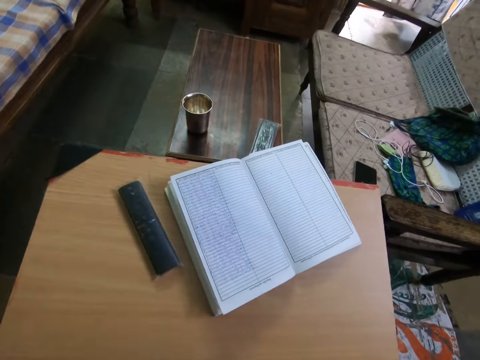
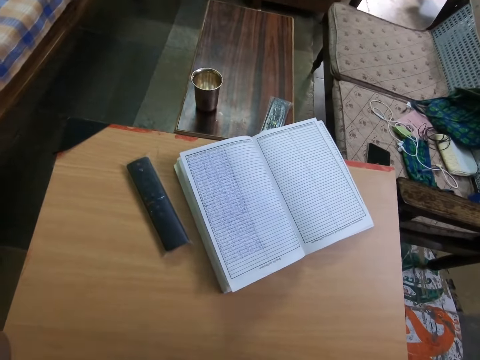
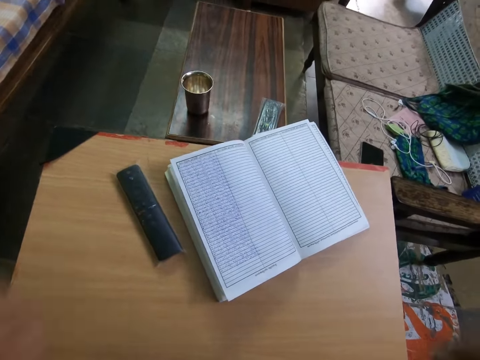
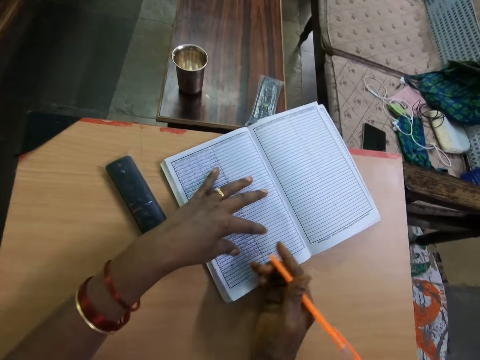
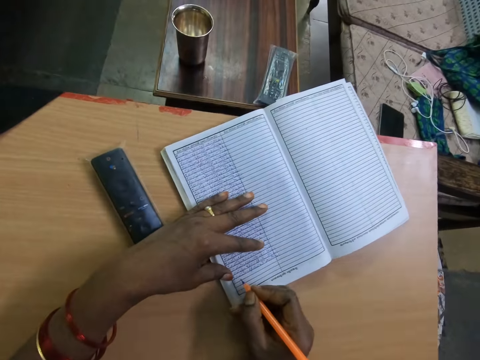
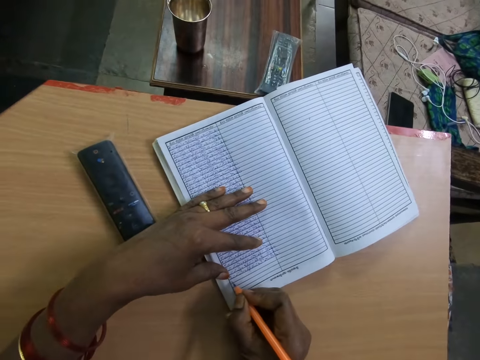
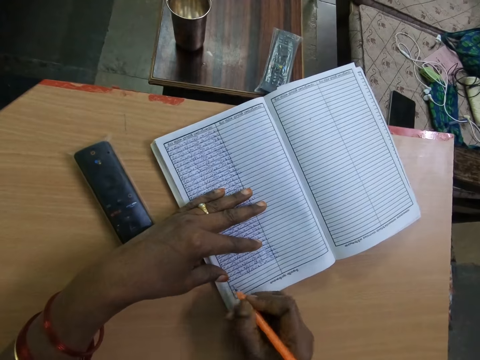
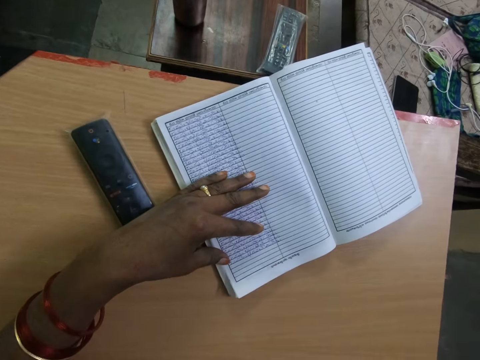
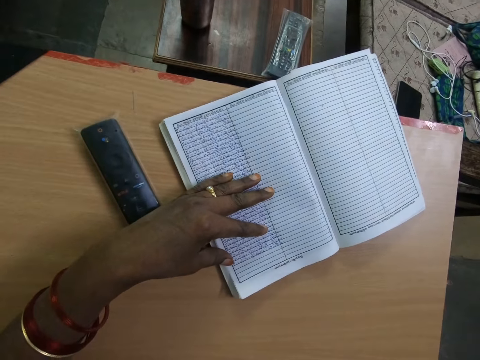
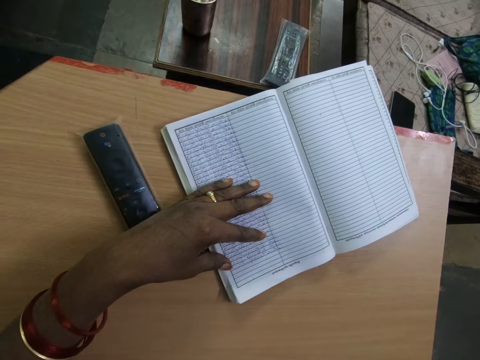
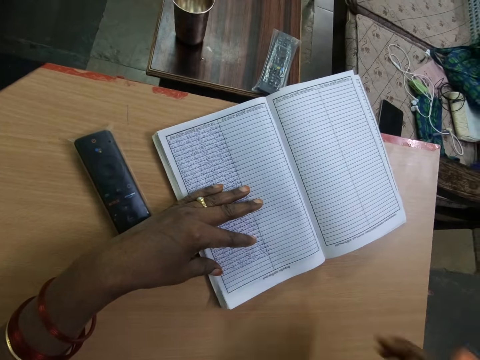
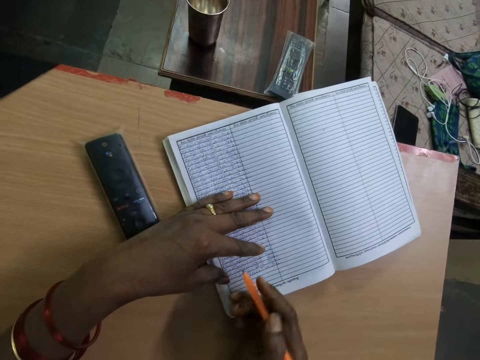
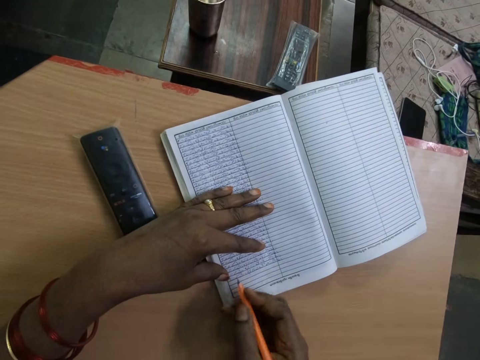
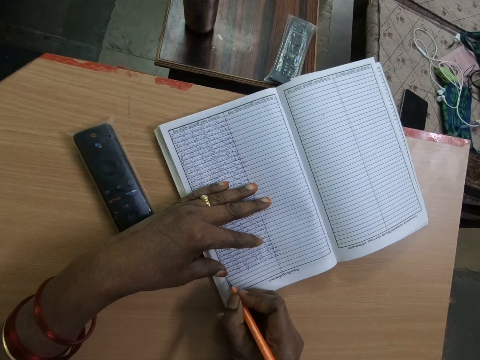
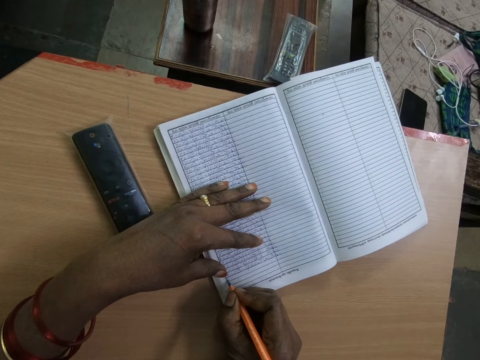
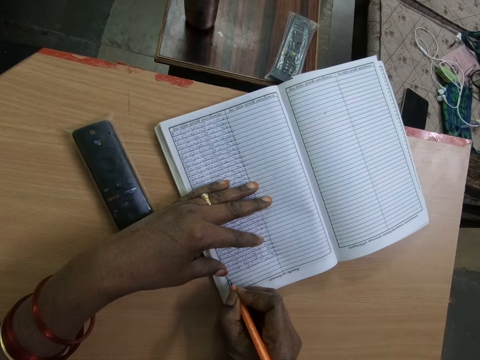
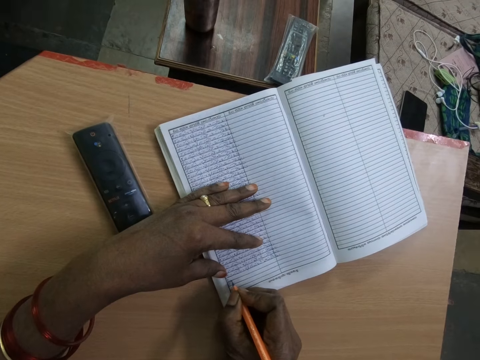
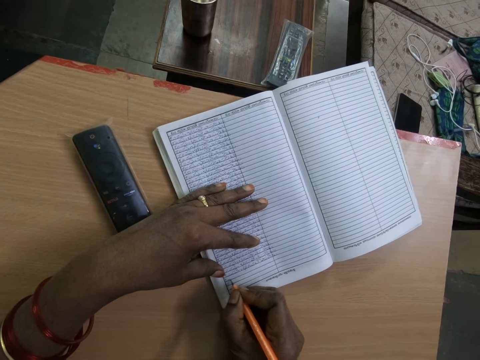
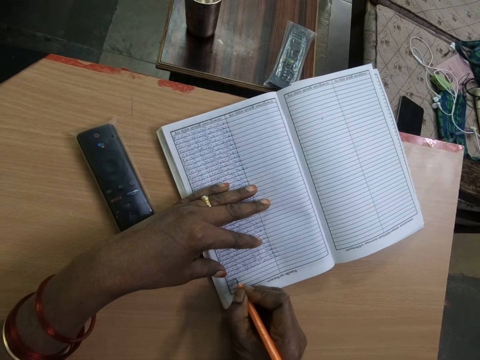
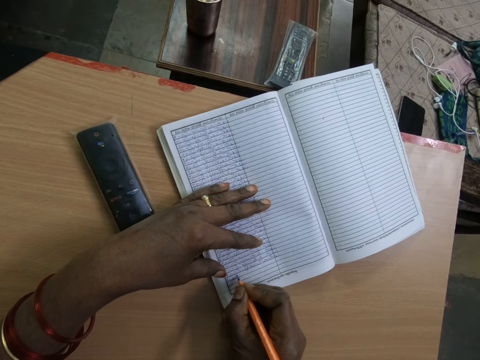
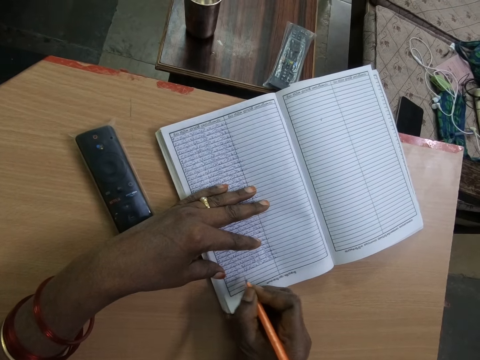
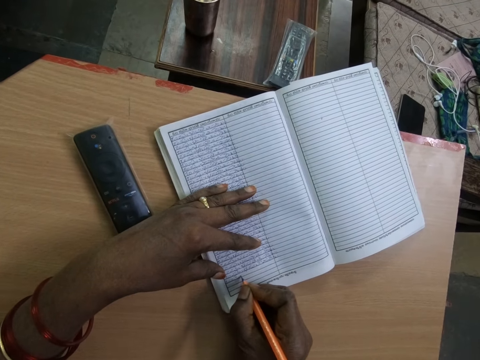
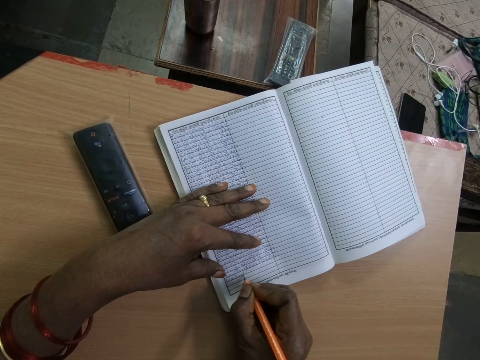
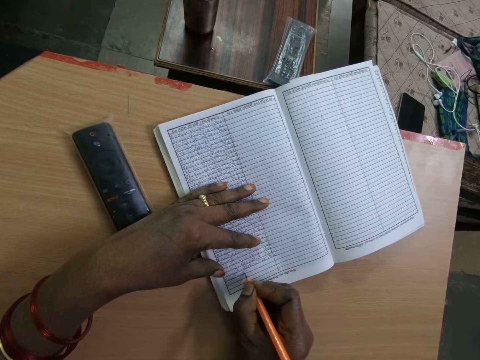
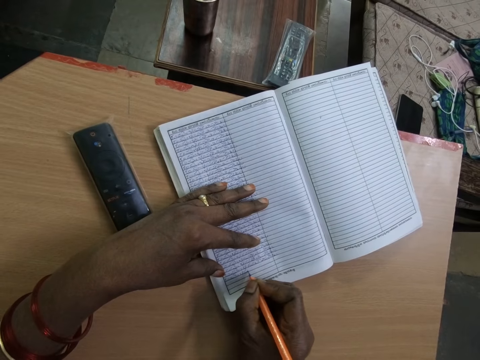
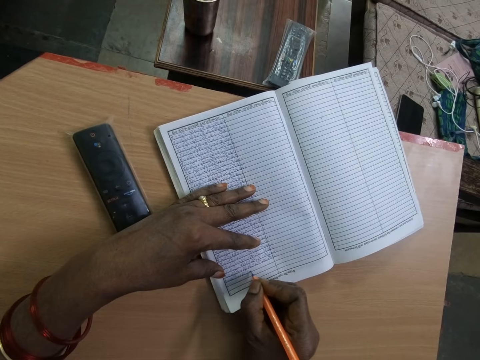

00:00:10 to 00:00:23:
The camera wearer places her left hand on the book on top of the book on the table. She touches the book on top of the book on the table with the biro in her right hand. She writes on the book on top of the book on the table with the biro in her right hand.

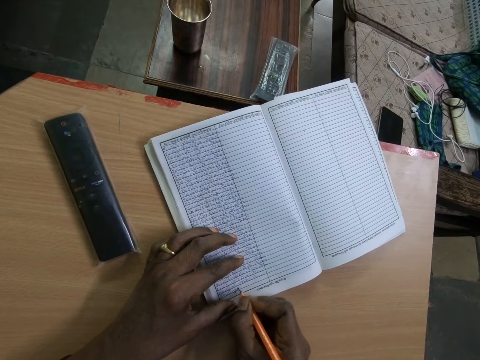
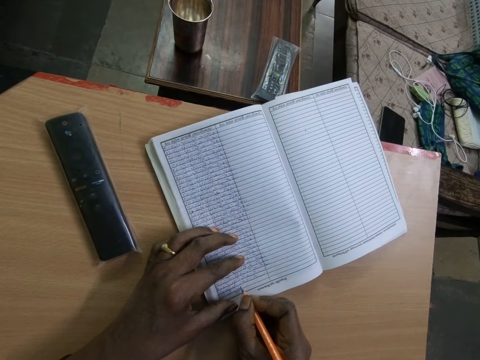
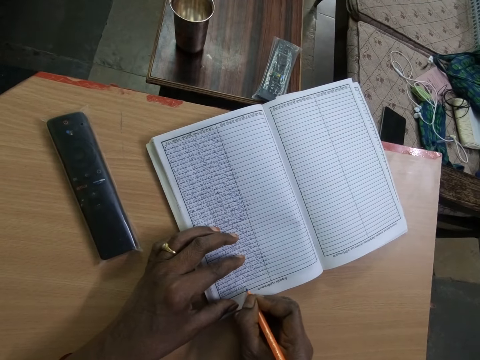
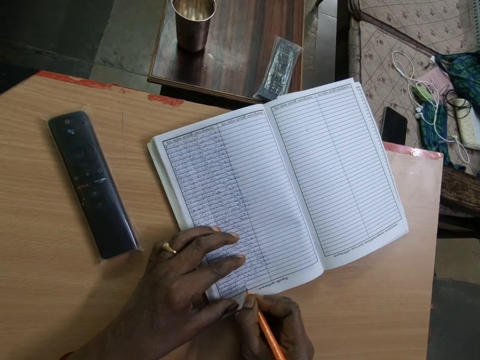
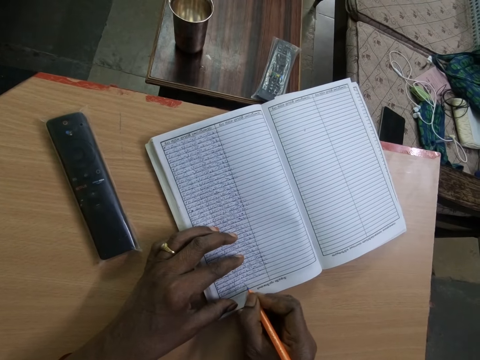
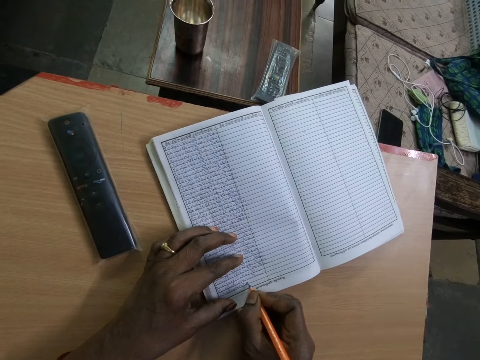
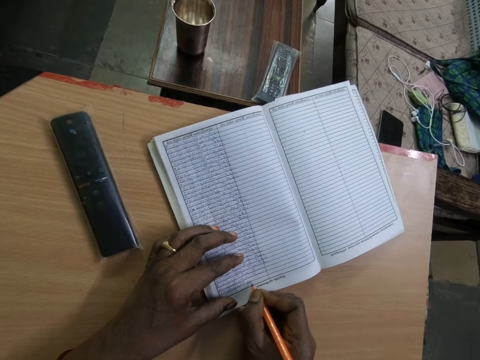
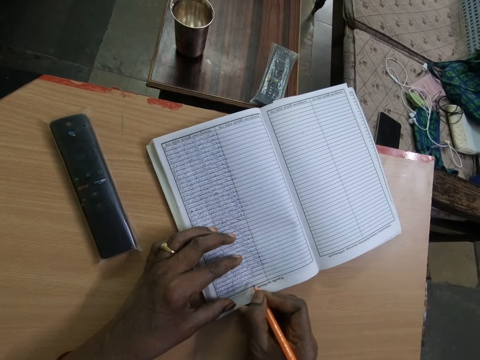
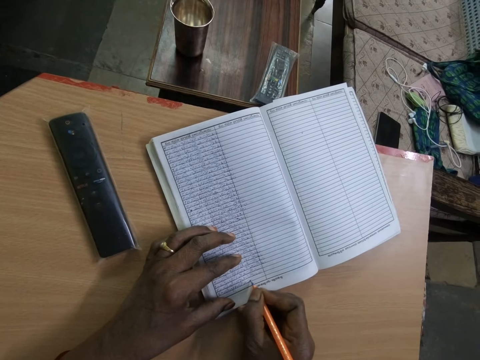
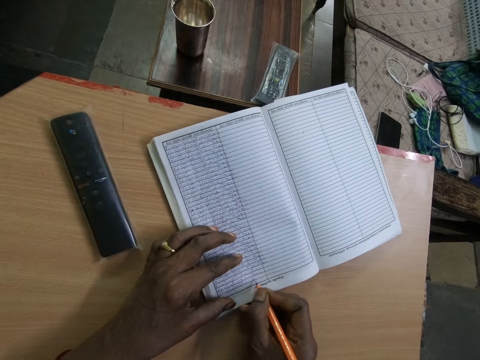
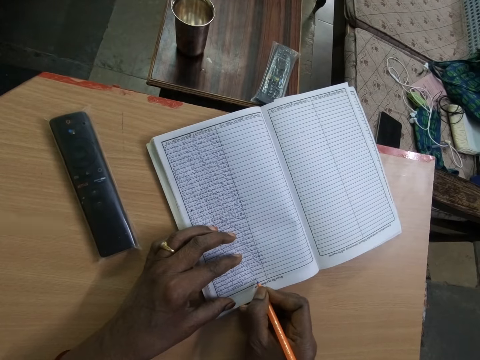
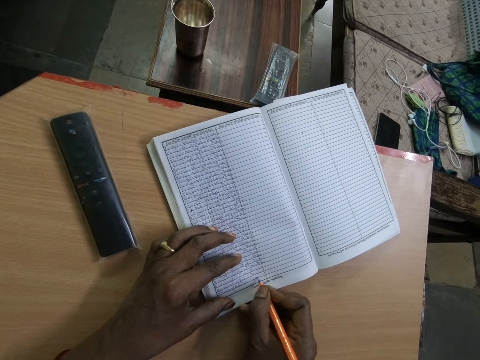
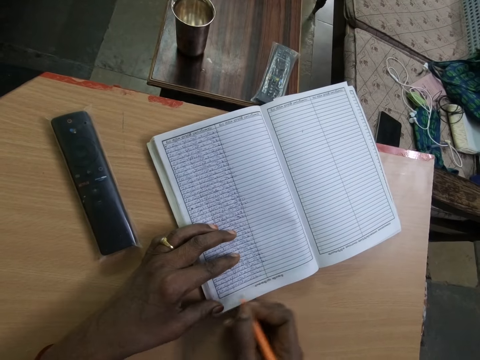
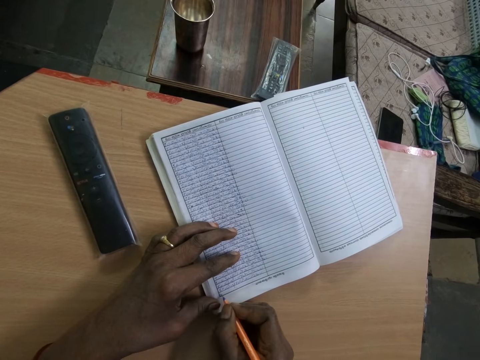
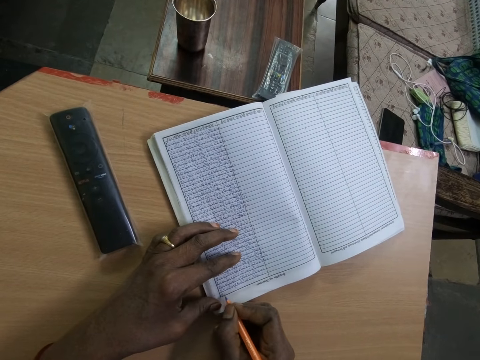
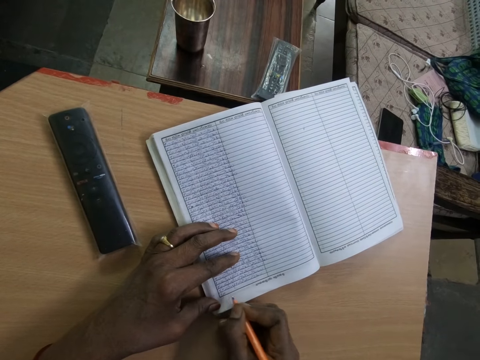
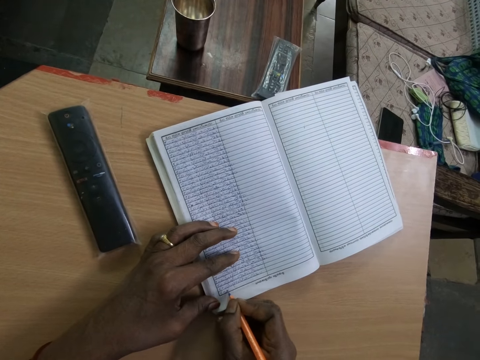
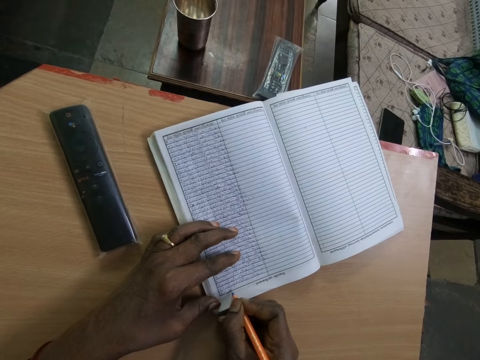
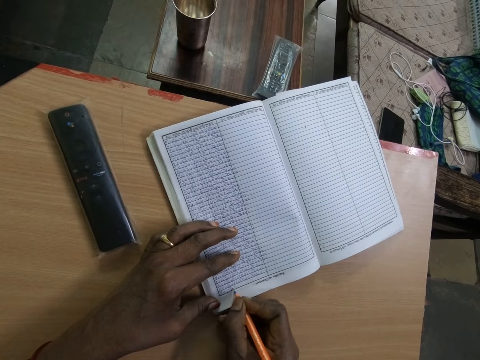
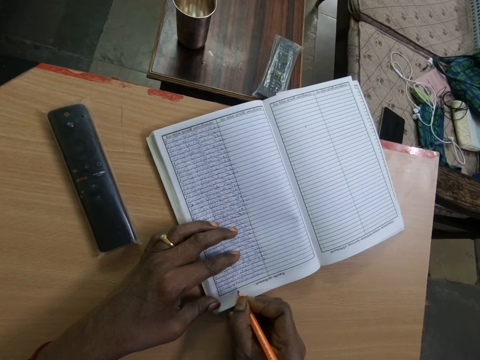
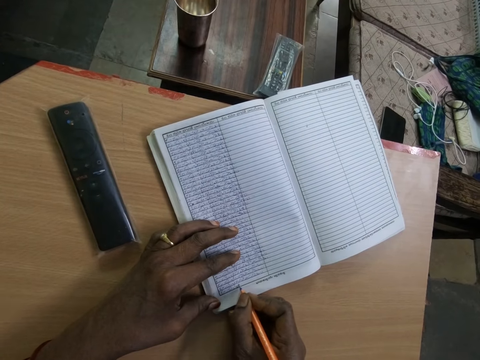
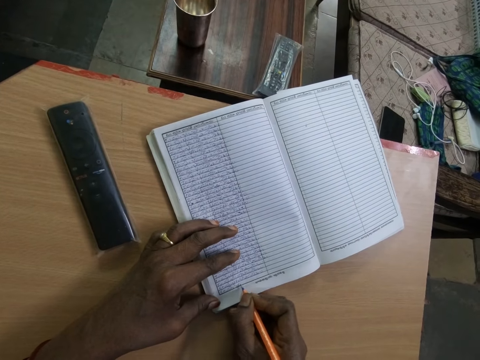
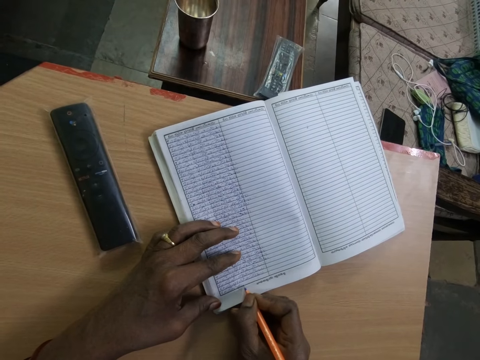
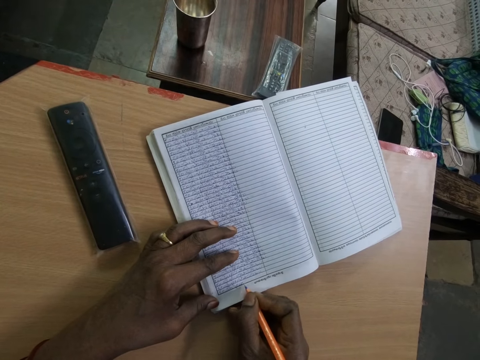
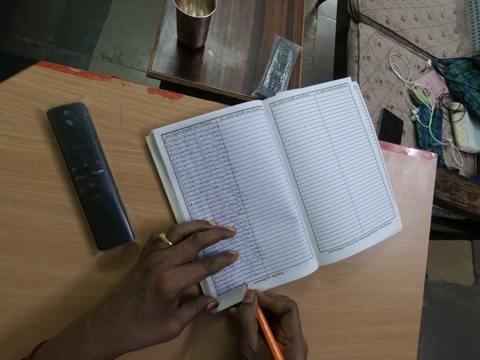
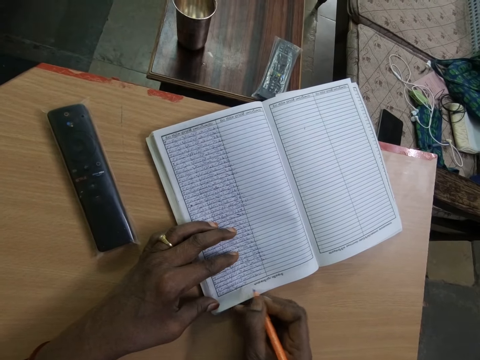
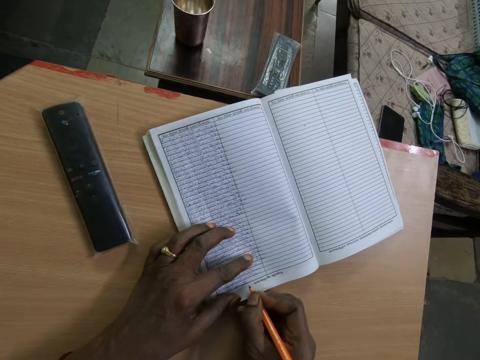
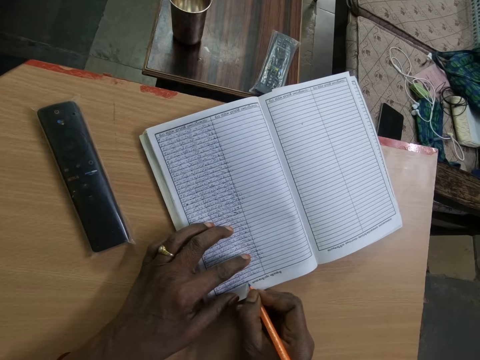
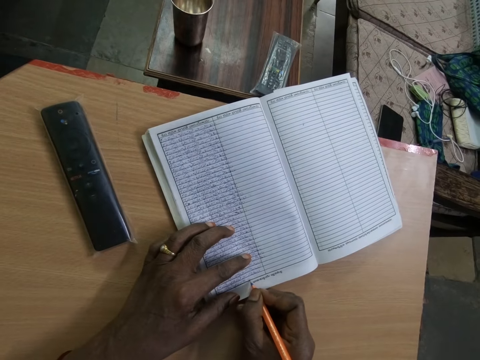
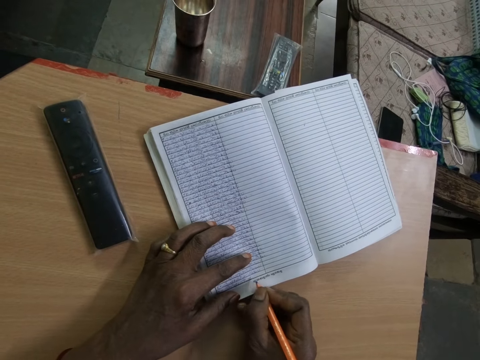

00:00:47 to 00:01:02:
The camera wearer writes on the book with a pen.
